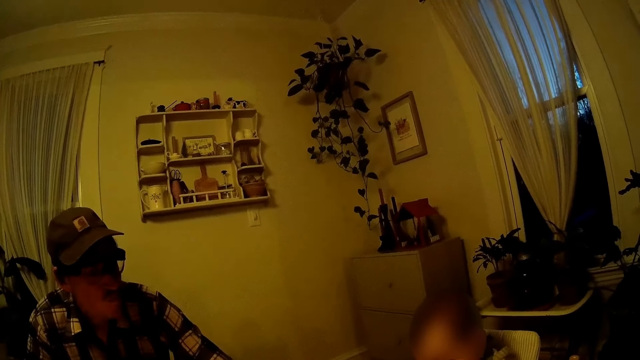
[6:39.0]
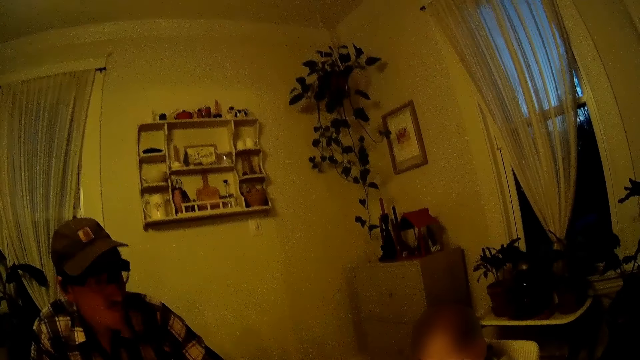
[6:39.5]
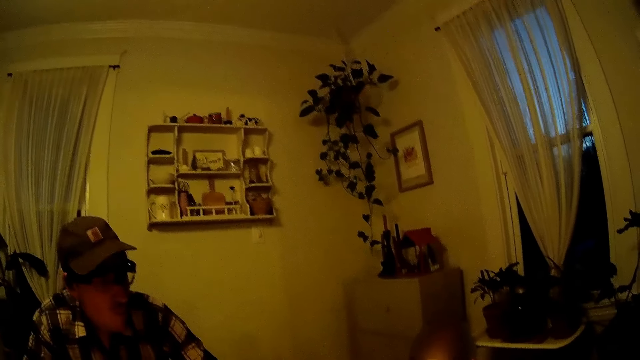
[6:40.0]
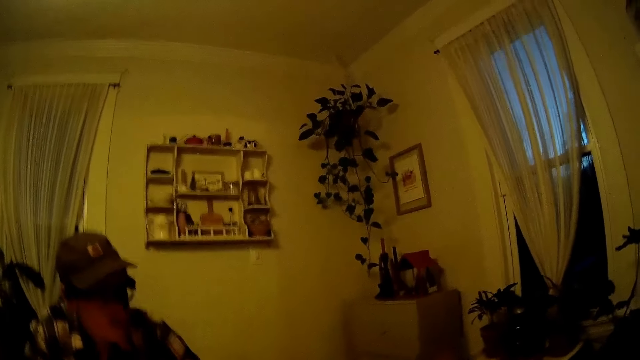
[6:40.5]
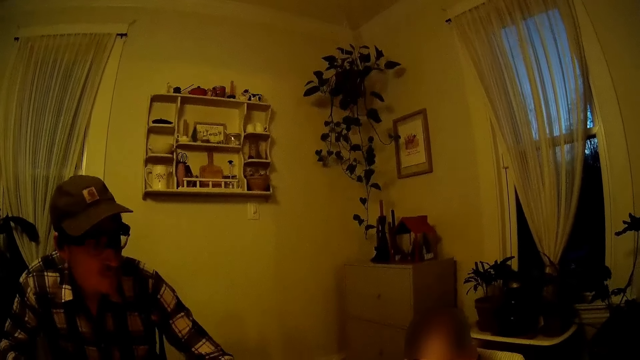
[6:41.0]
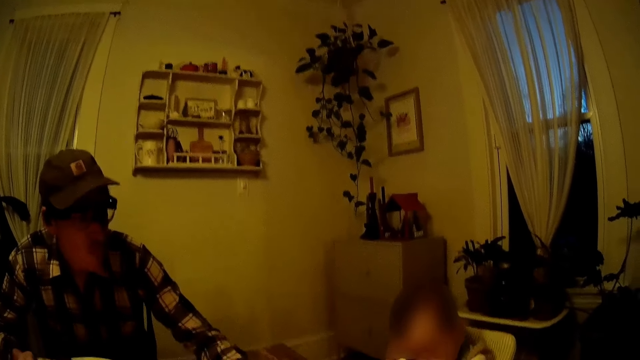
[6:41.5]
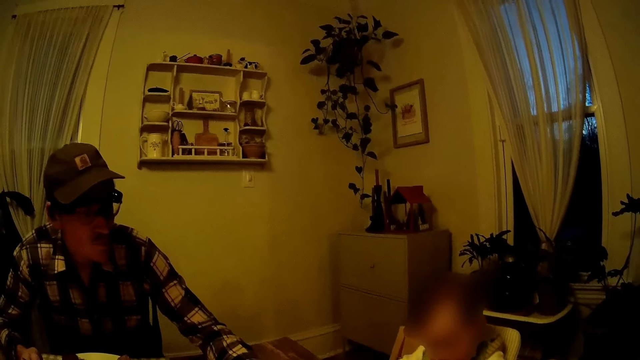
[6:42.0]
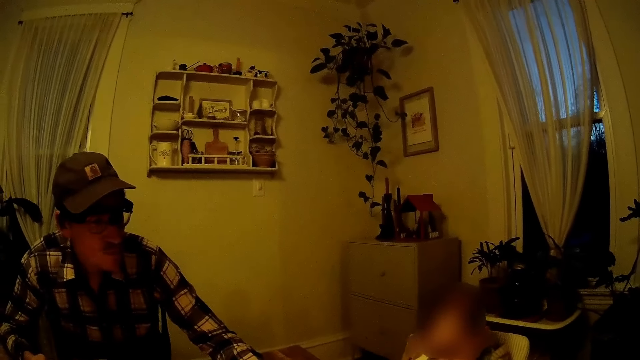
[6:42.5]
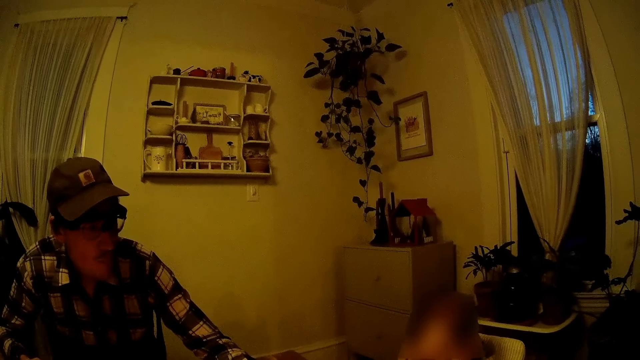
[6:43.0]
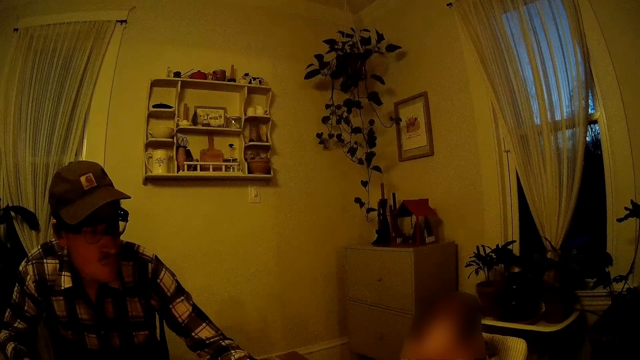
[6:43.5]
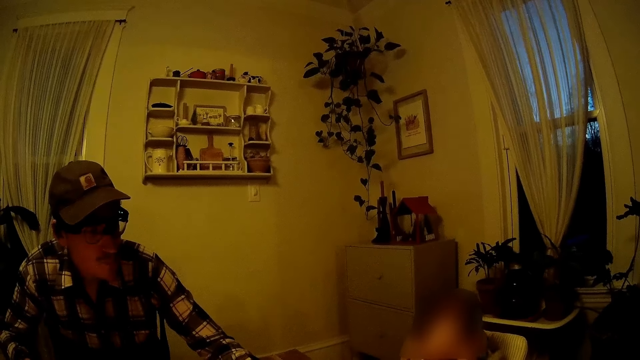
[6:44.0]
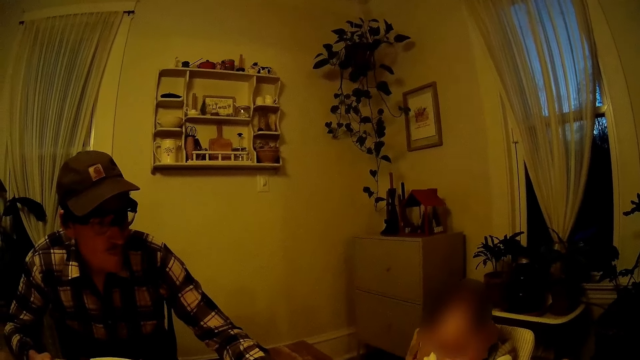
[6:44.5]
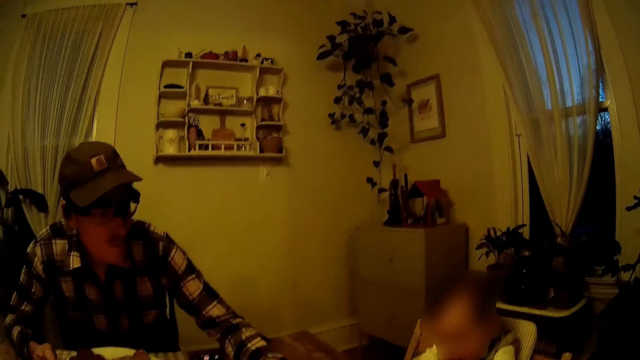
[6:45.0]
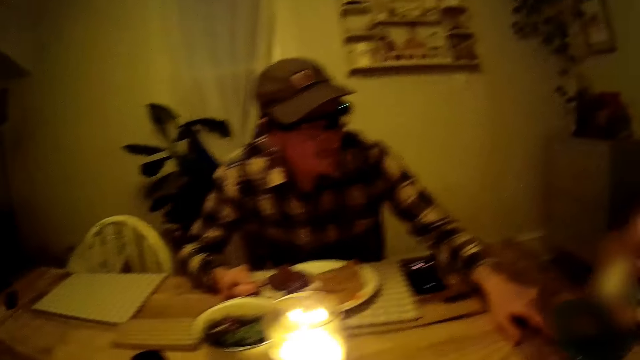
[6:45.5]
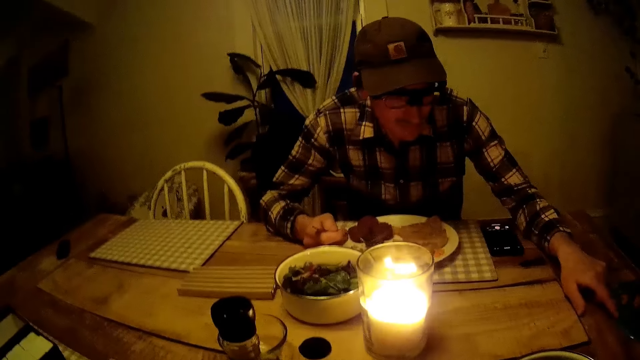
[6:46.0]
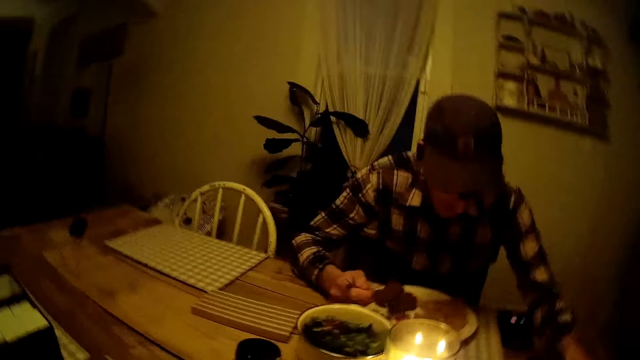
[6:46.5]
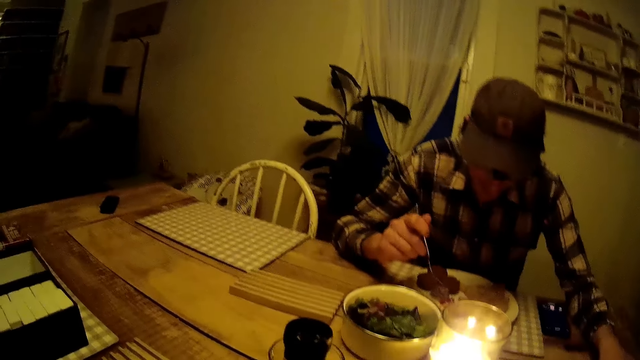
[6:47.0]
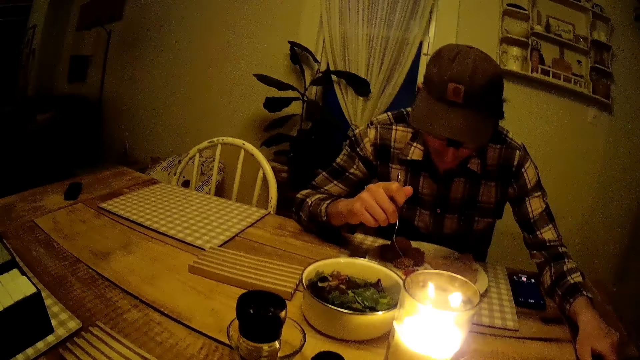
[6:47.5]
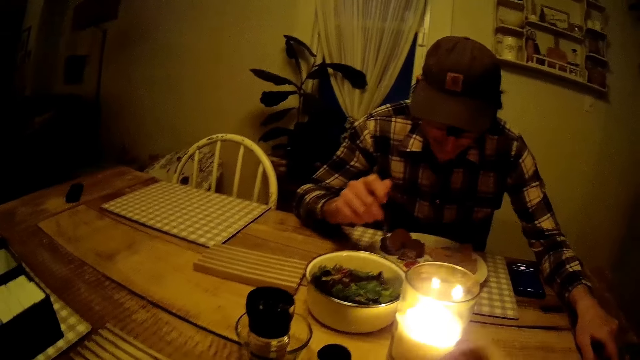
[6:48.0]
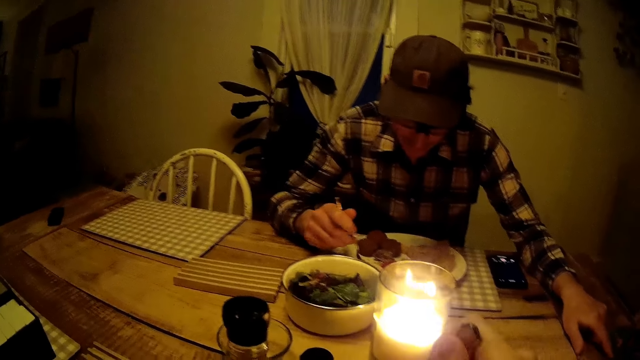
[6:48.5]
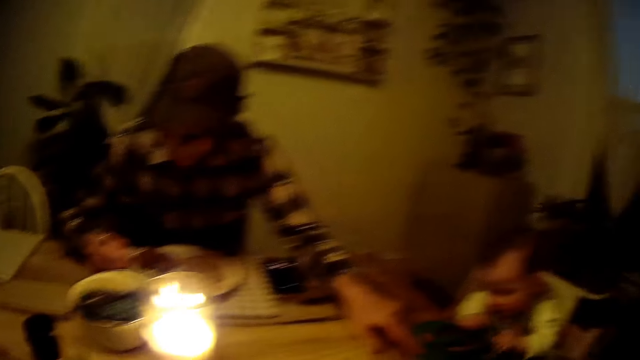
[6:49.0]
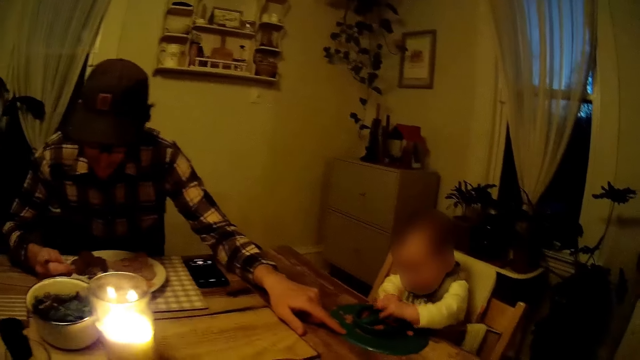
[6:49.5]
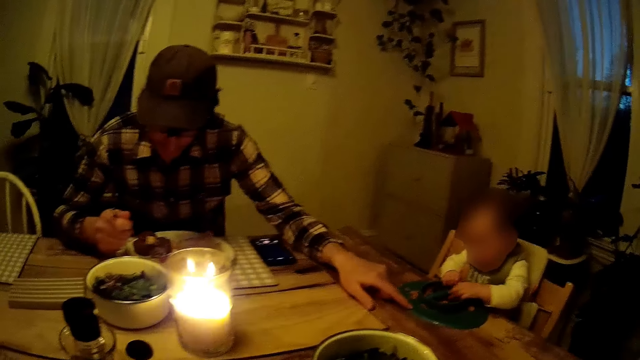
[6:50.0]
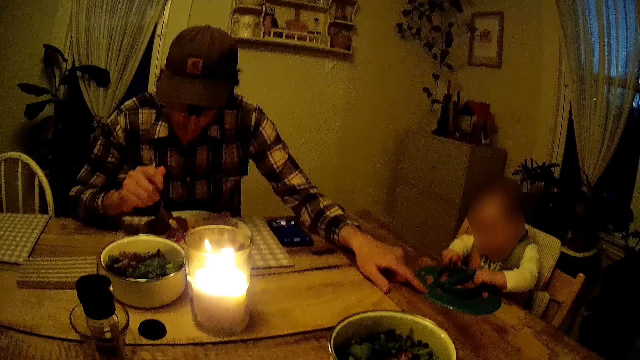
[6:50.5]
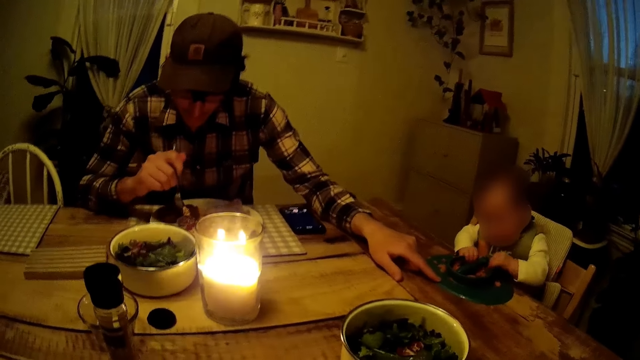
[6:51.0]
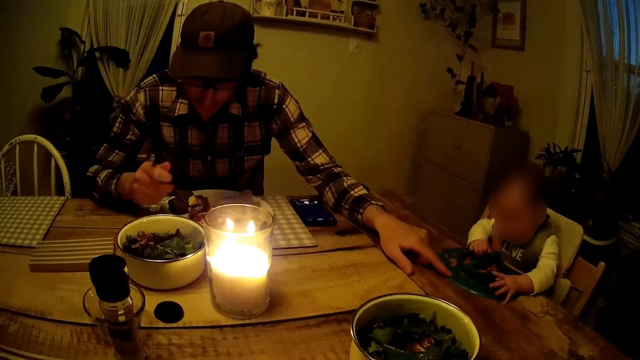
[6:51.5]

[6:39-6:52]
The camera wearer eats the food with a spoon.

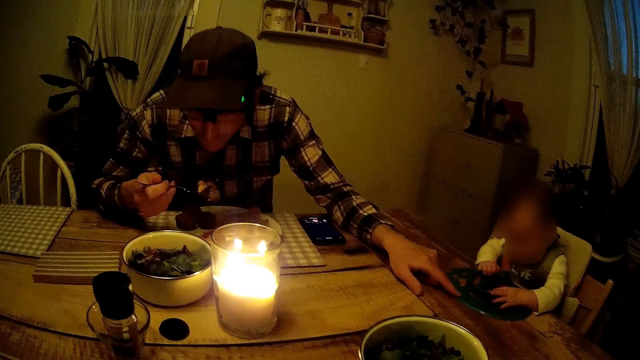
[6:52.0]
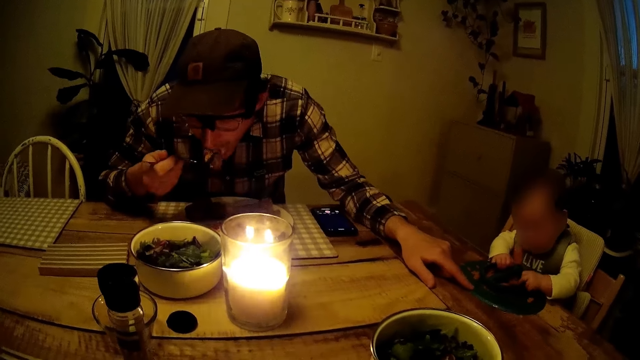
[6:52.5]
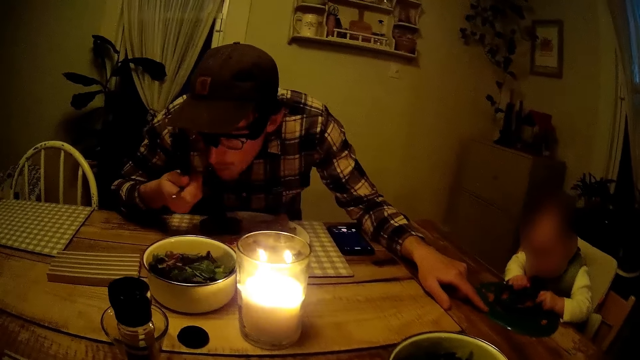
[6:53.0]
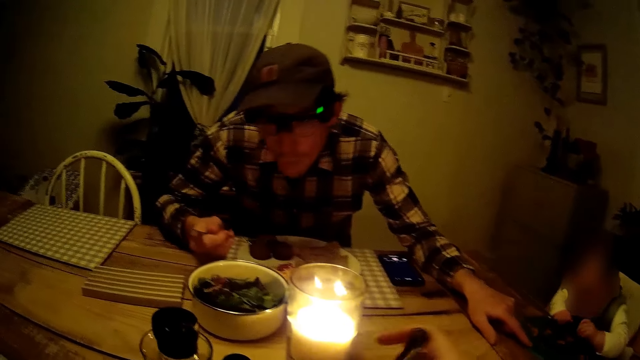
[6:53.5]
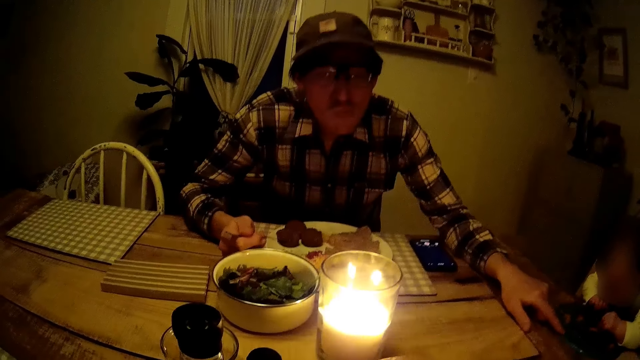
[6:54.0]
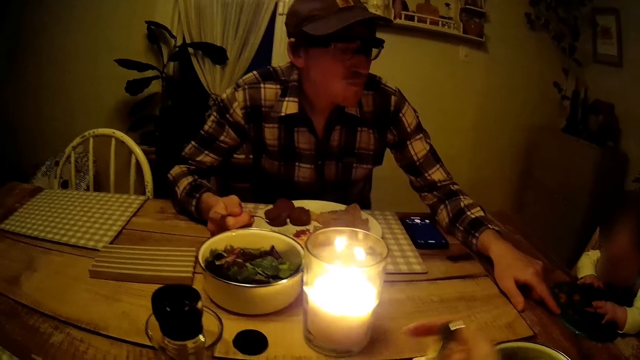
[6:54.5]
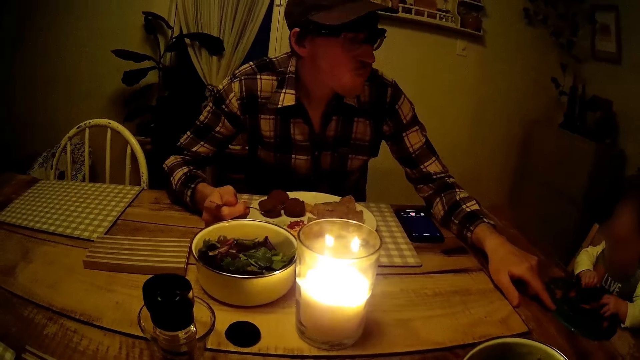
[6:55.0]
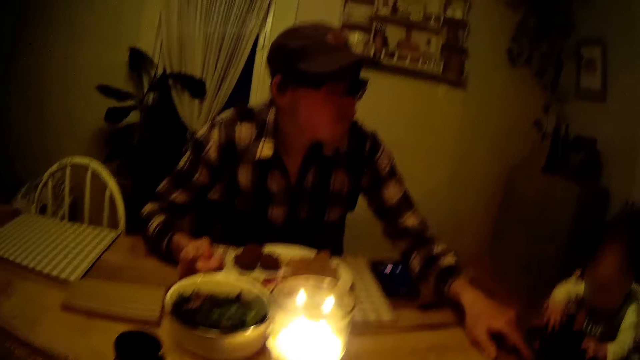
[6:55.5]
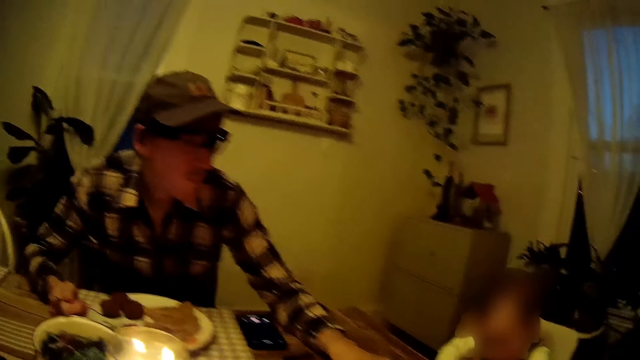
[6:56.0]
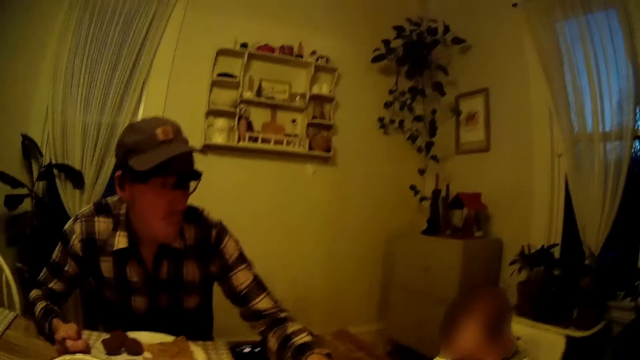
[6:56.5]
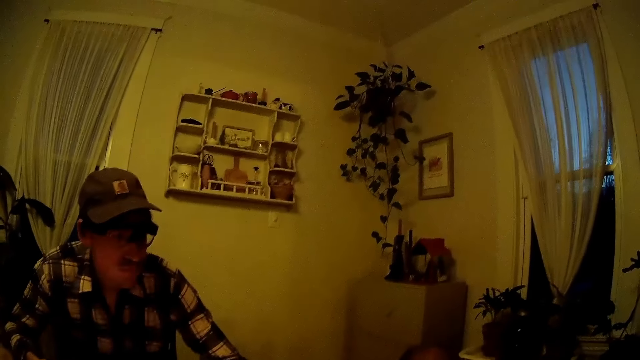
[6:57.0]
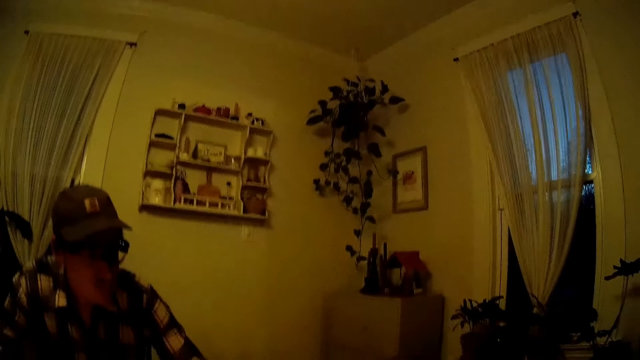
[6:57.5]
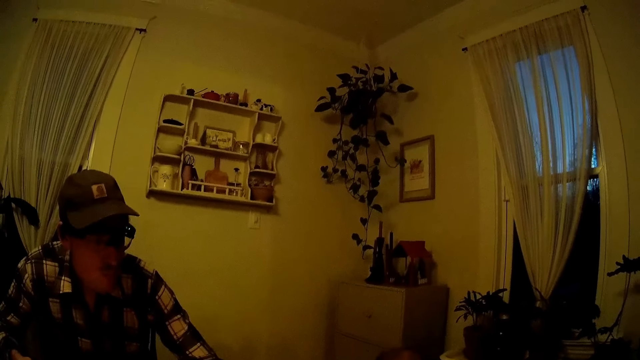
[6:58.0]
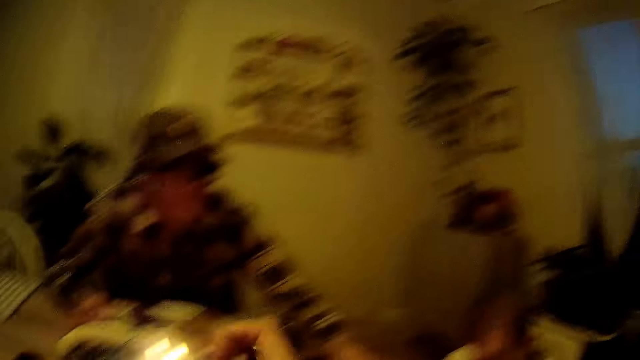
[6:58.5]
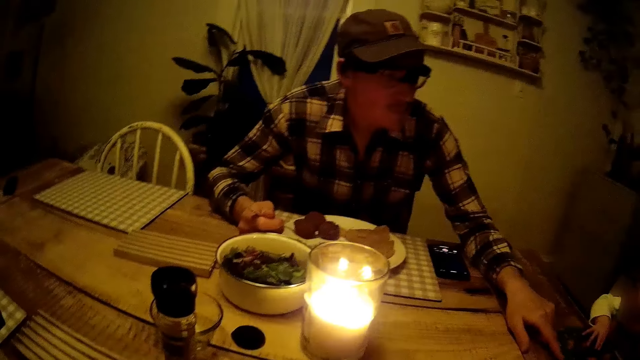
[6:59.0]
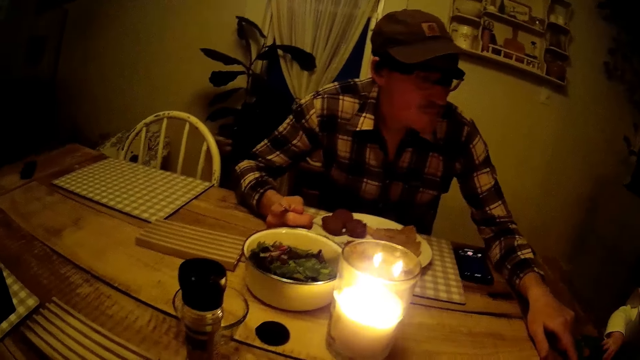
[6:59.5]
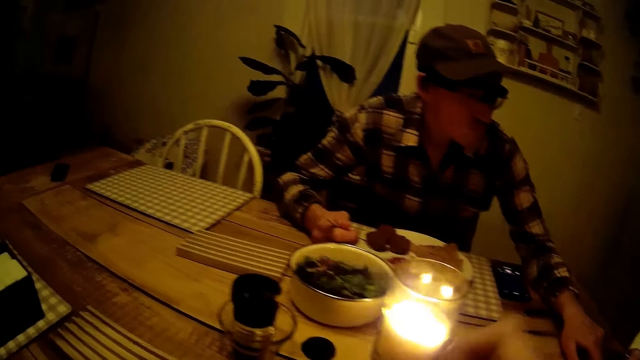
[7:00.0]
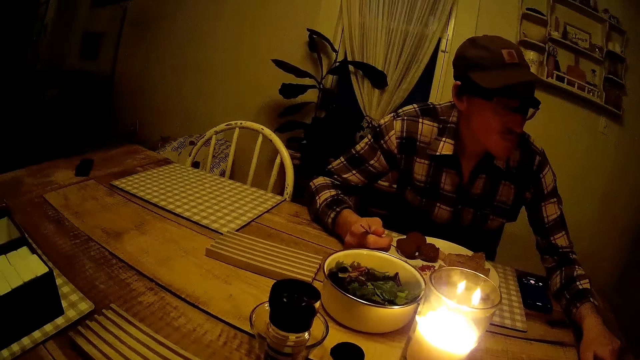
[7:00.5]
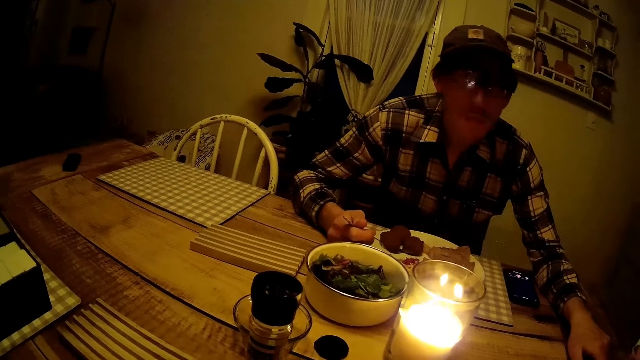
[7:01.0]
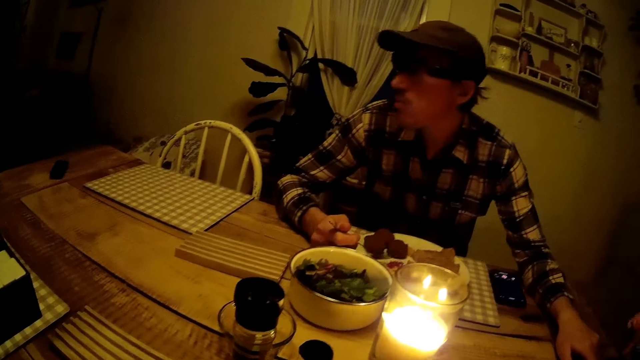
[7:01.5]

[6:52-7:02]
The camera wearer looks around a person.
